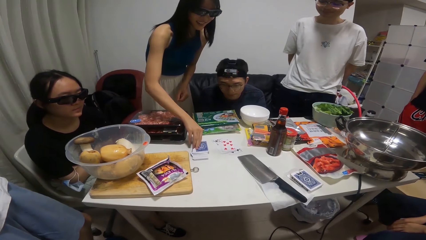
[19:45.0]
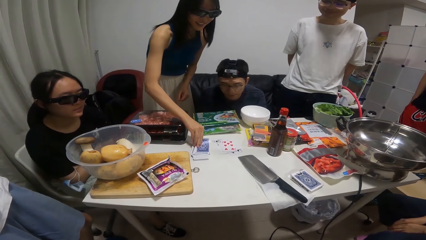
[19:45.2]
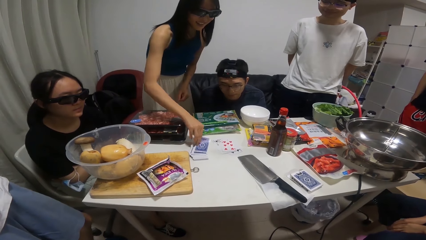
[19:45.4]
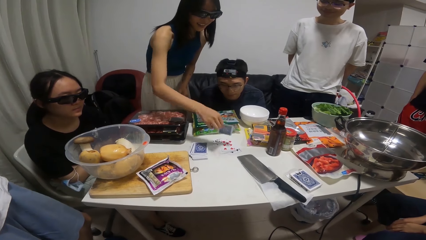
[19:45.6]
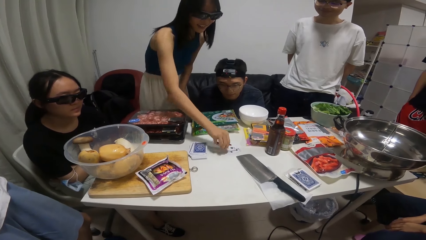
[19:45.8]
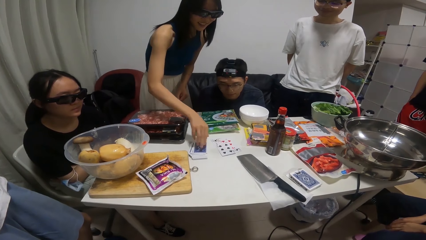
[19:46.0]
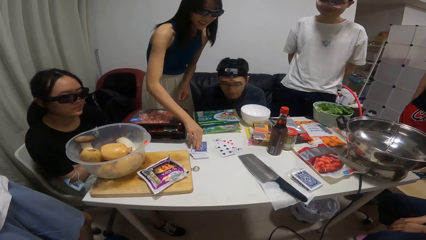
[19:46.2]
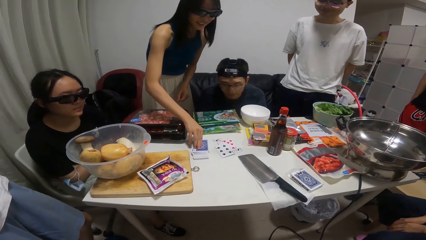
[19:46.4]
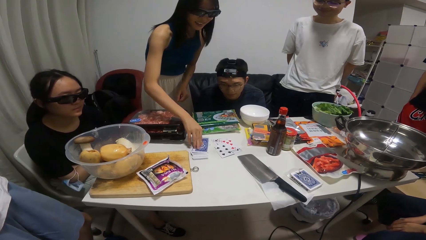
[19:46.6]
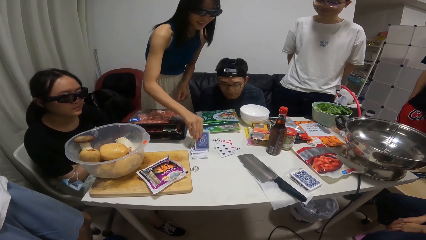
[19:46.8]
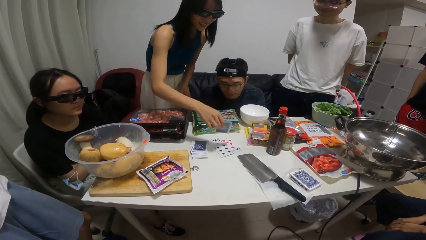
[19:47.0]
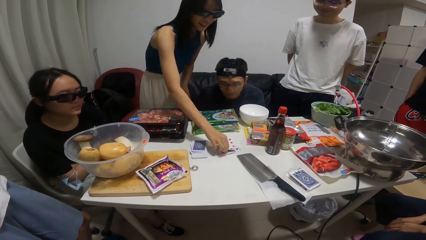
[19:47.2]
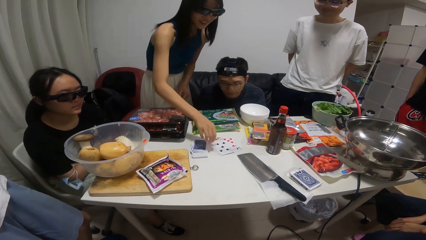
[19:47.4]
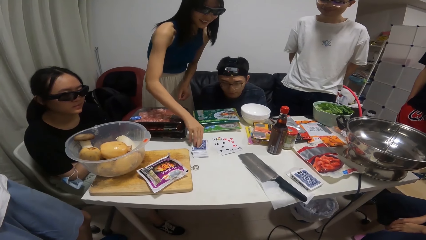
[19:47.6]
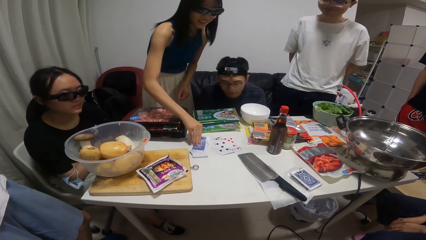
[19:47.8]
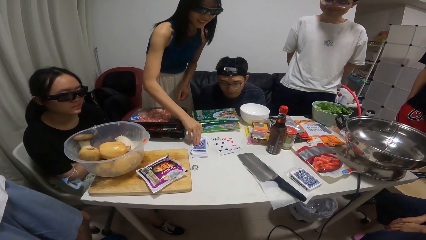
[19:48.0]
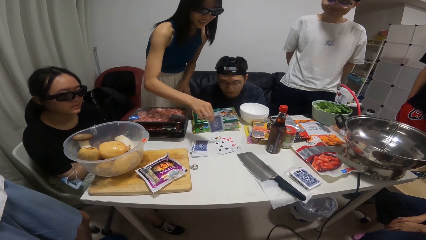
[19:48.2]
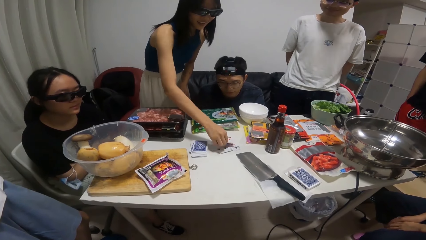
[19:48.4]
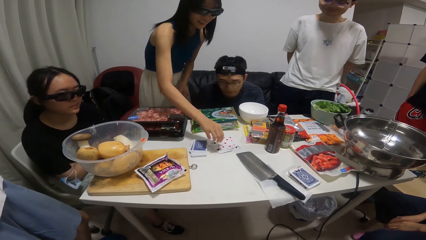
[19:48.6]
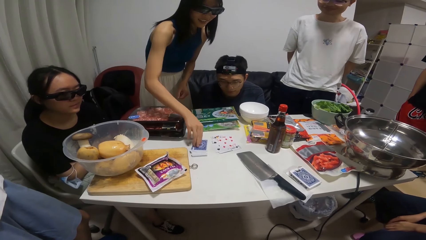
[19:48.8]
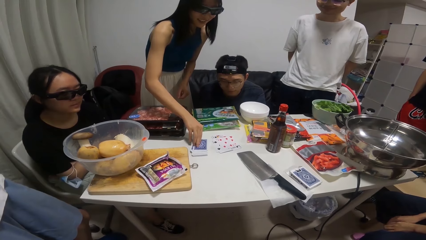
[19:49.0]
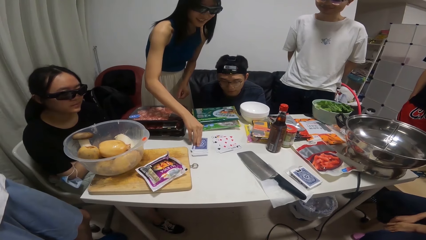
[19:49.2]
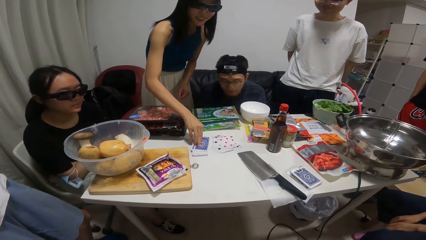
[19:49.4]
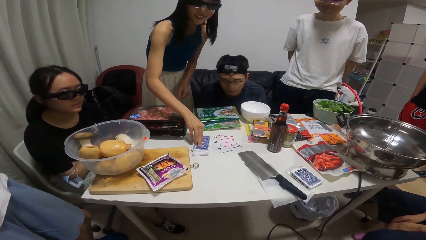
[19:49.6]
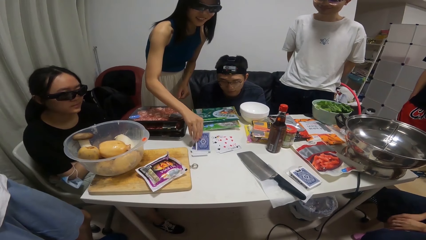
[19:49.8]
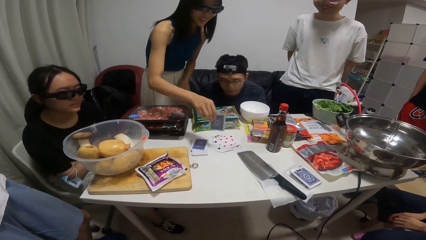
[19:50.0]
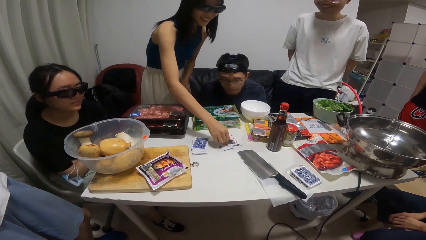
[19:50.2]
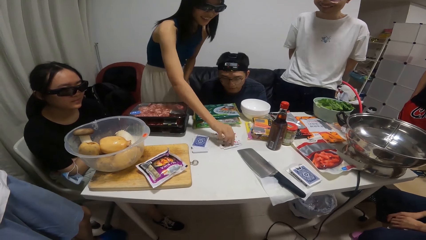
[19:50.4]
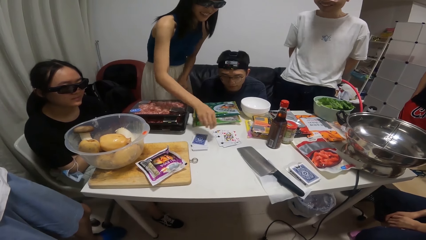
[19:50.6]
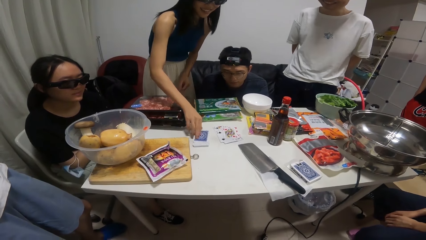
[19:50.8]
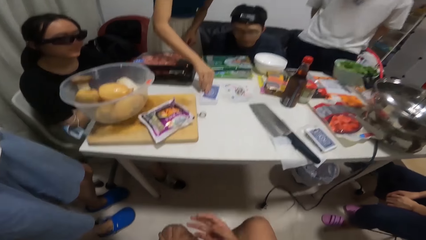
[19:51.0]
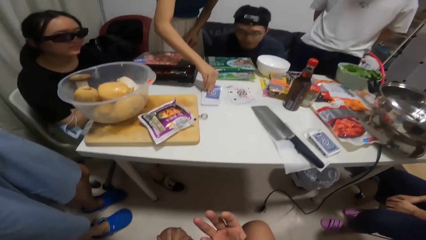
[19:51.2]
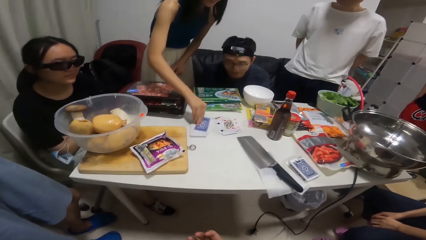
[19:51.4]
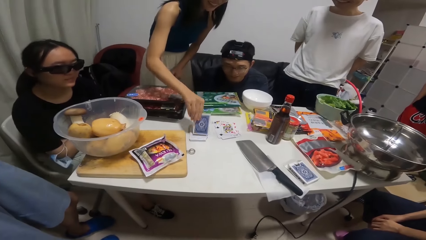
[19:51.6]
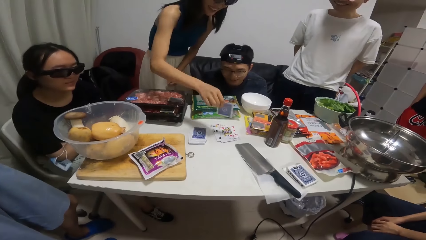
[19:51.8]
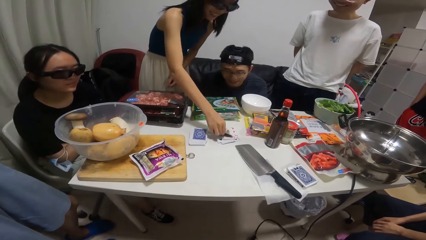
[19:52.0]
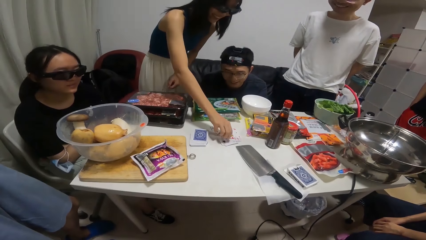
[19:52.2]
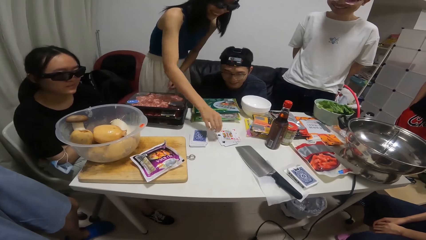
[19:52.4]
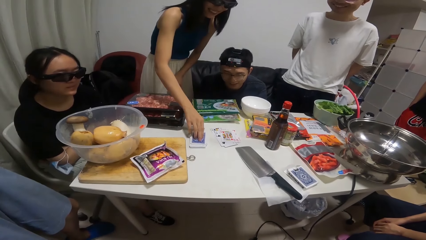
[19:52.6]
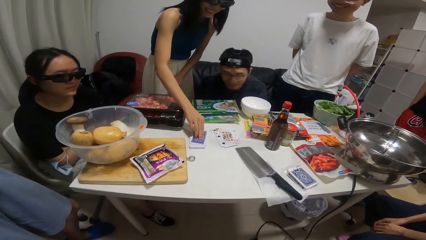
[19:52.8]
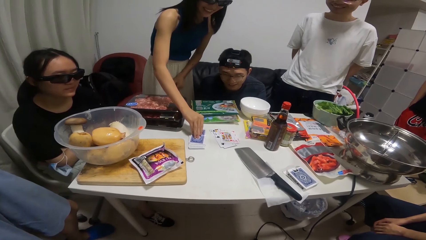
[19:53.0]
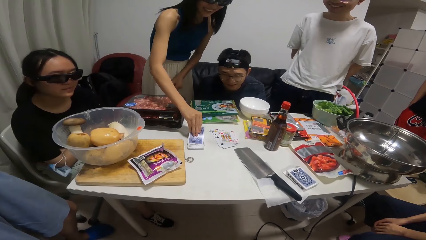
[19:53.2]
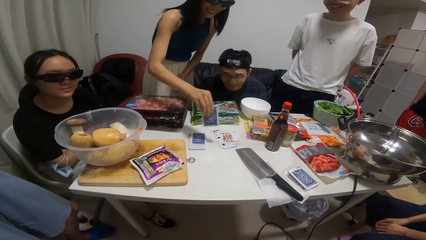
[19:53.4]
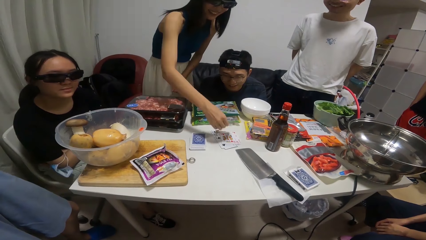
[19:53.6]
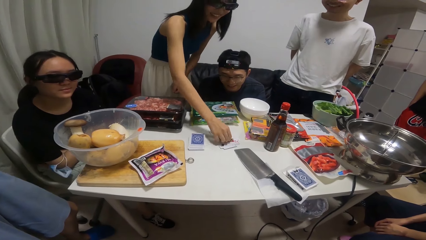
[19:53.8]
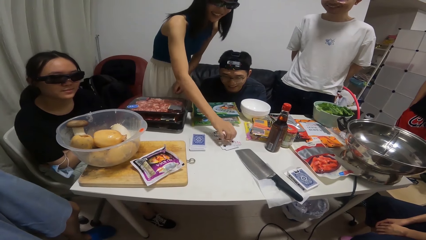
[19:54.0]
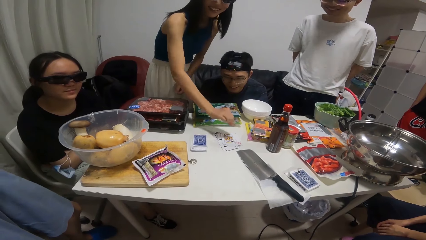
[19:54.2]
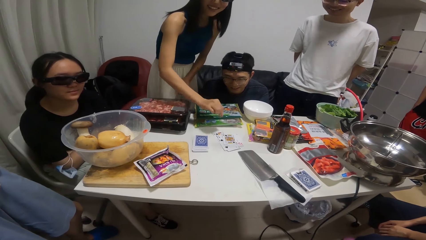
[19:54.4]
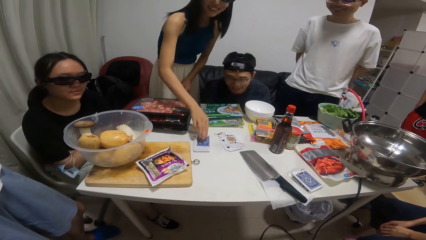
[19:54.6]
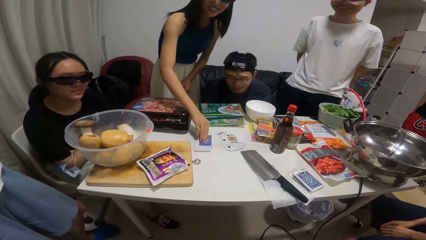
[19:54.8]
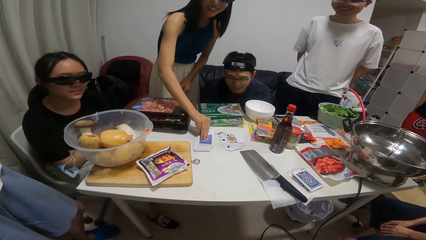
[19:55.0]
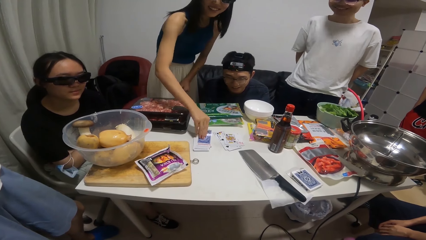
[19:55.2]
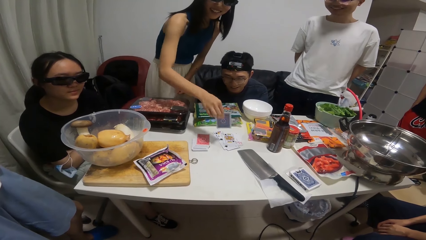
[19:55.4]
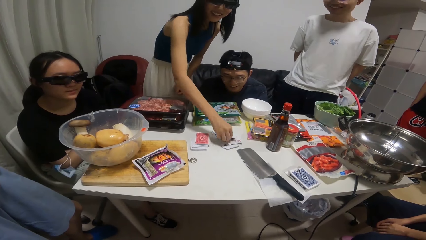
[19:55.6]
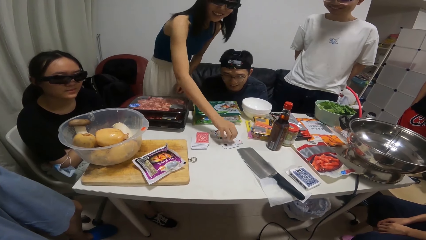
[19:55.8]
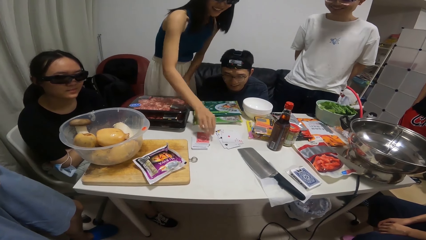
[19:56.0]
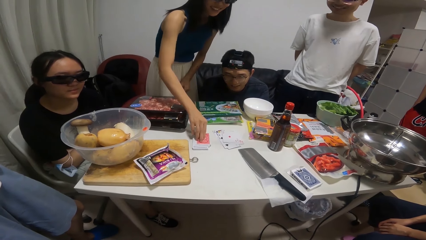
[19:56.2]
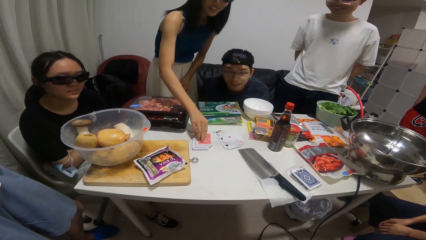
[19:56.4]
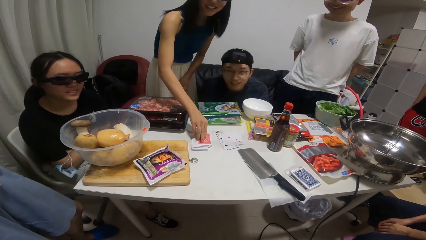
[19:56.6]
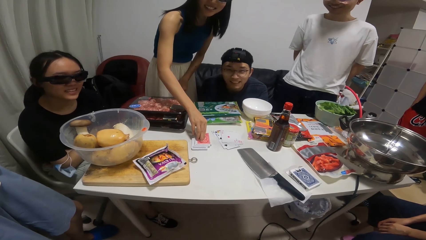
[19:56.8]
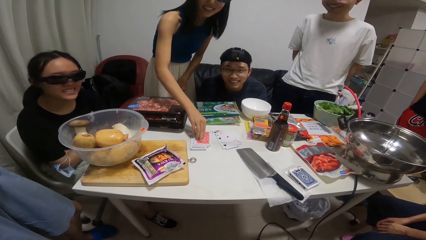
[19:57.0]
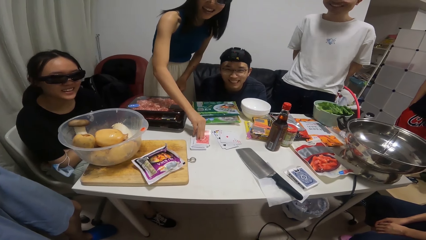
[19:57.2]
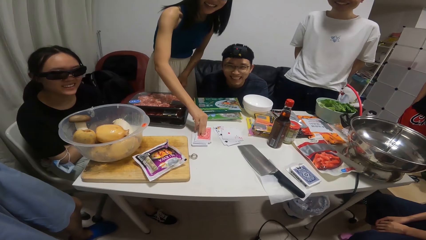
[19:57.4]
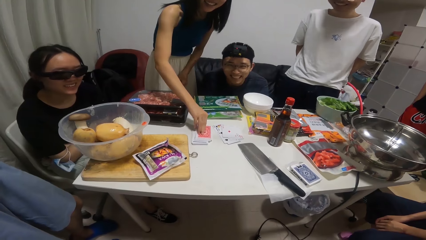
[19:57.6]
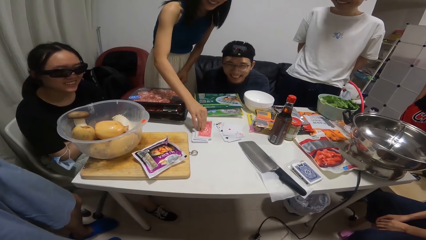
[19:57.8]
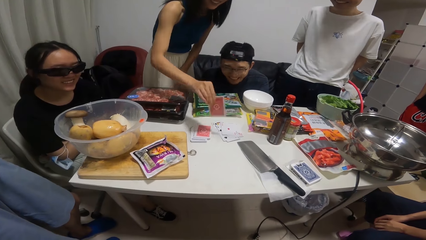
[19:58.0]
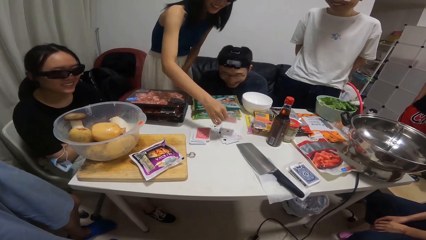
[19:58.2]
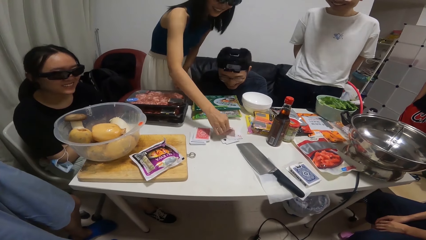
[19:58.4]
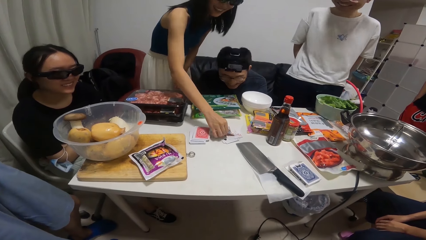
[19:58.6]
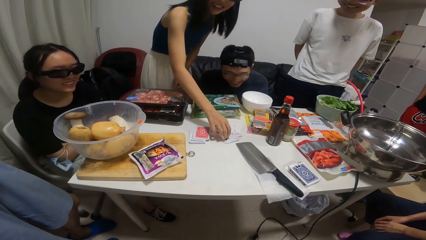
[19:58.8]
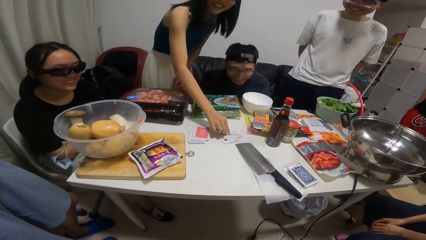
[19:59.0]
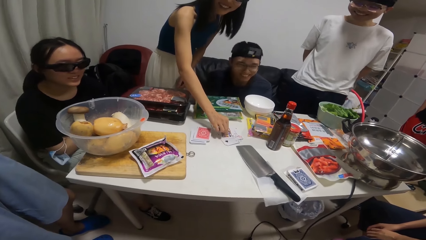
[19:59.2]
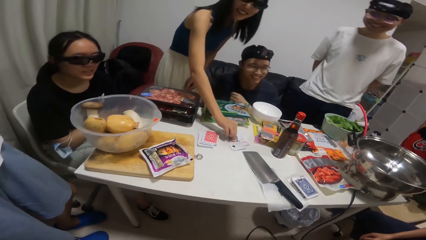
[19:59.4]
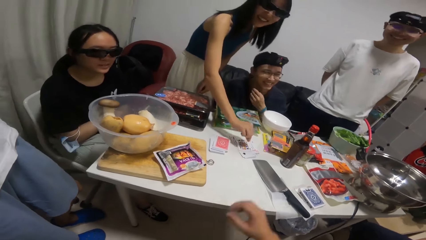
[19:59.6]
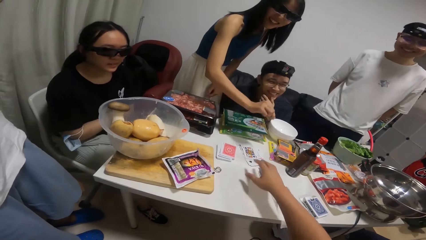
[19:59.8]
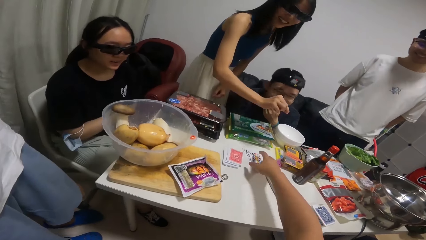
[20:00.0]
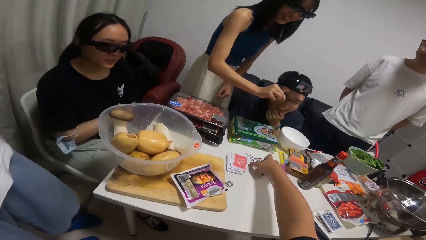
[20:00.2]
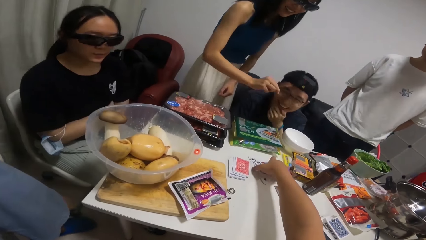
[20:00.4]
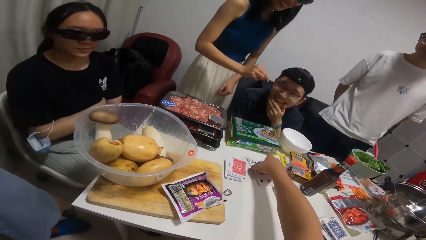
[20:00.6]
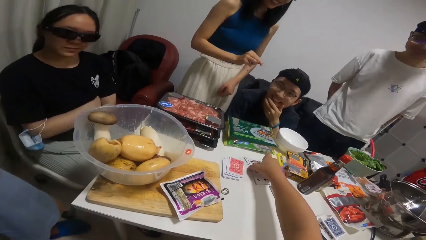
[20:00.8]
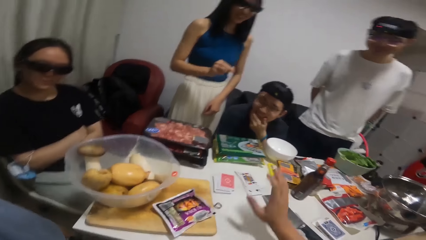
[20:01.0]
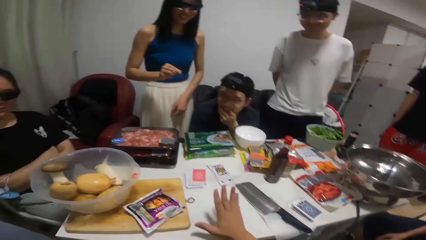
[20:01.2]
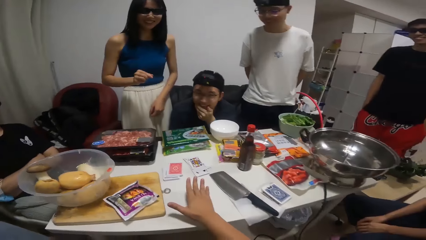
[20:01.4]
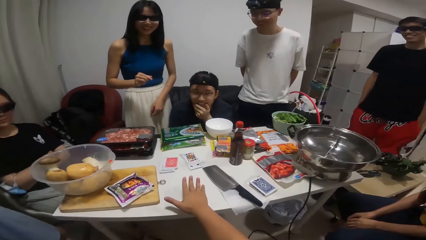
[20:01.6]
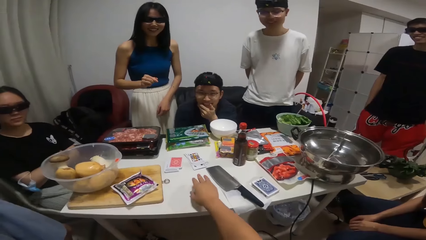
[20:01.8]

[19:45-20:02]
The woman picks a card from the table with her right hand and drops the card on the table with her right hand. She picks a card from the table with her right hand and drops the card on the table with her right hand. She picks a card from the table with her right hand and drops the card on the table with her right hand. She picks a card from the table with her right hand and drops the card on the table with her right hand. She picks a card from the table with her right hand and drops the card on the table with her right hand. She picks a card from the table with her right hand and drops the card on the table with her right hand. She picks a card from the table with her right hand and drops the card on the table with her right hand. She picks a card from the table with her right hand and drops the card on the table with her right hand. The camera wearer touches the card with his right hand.
